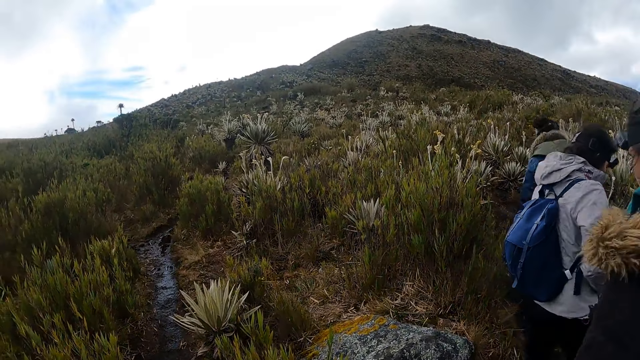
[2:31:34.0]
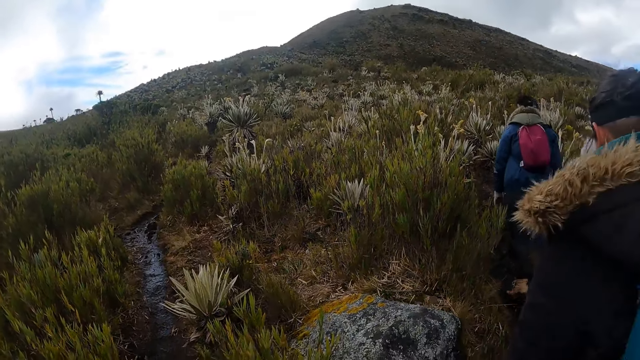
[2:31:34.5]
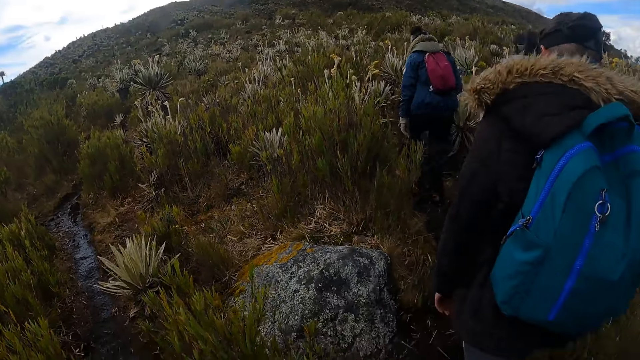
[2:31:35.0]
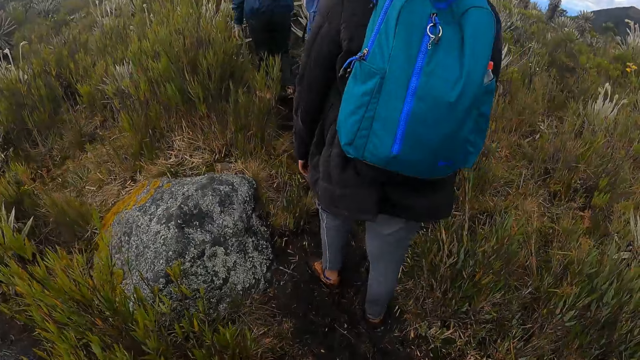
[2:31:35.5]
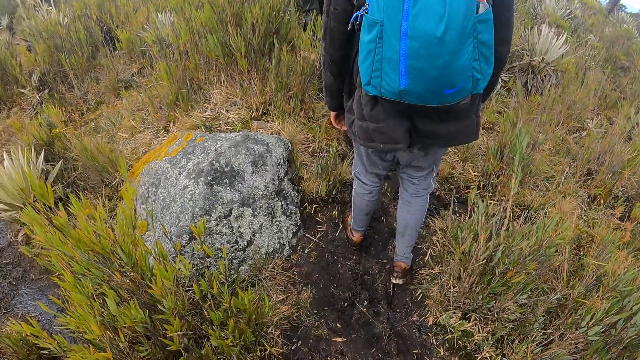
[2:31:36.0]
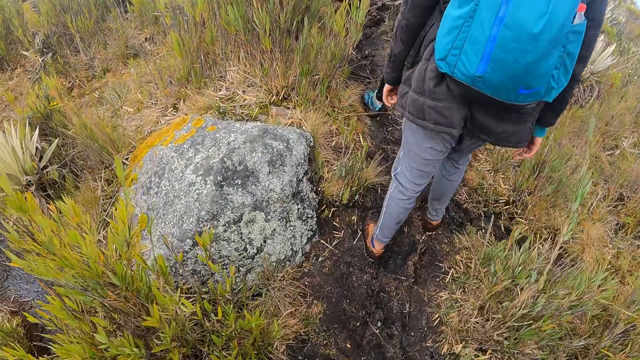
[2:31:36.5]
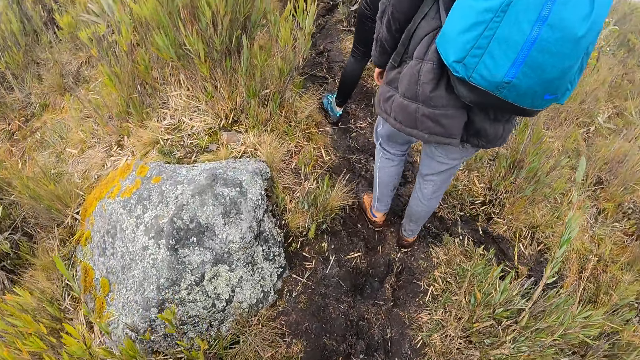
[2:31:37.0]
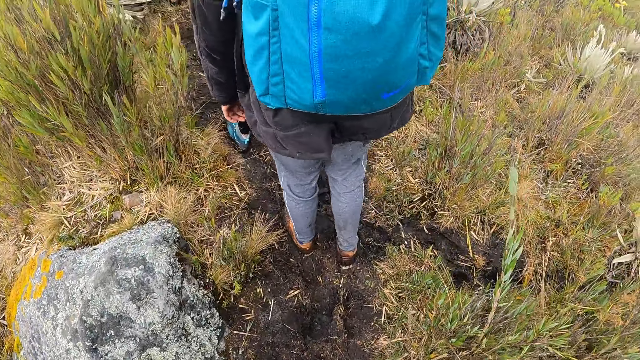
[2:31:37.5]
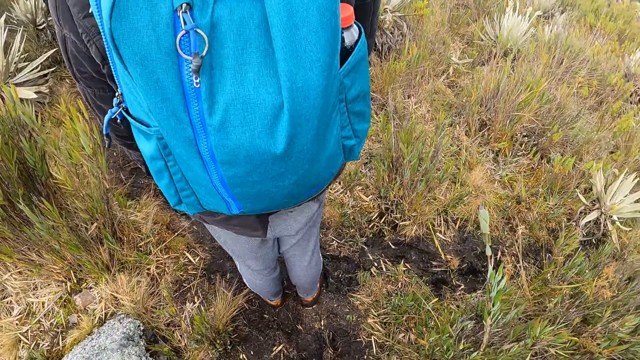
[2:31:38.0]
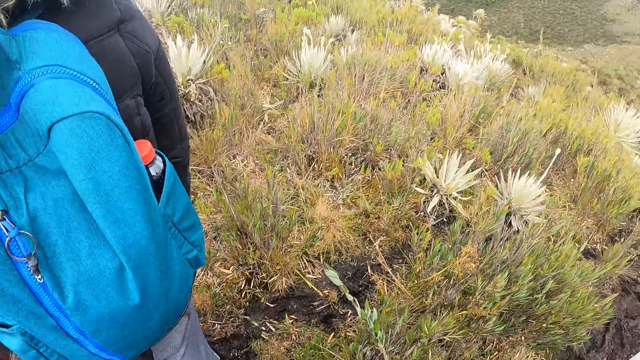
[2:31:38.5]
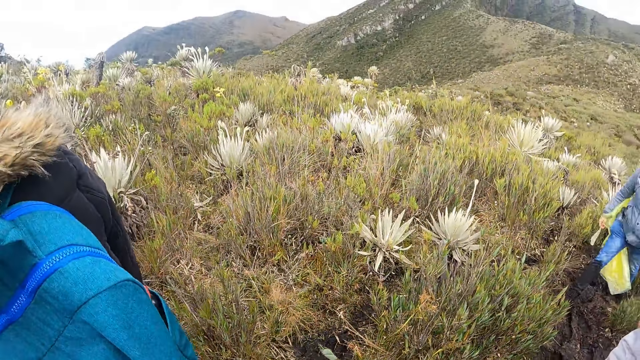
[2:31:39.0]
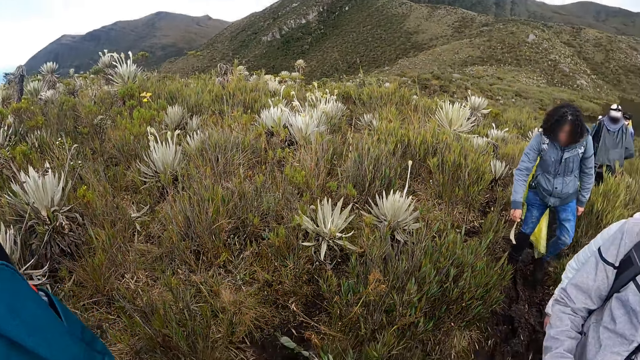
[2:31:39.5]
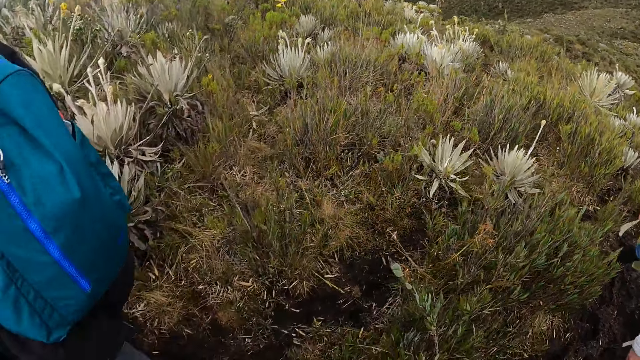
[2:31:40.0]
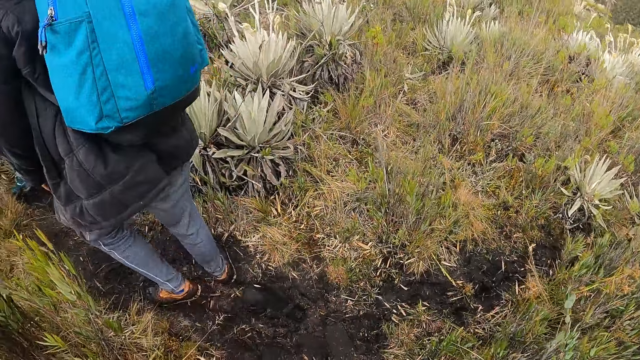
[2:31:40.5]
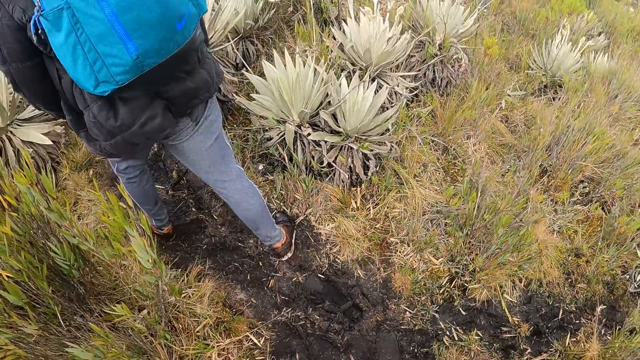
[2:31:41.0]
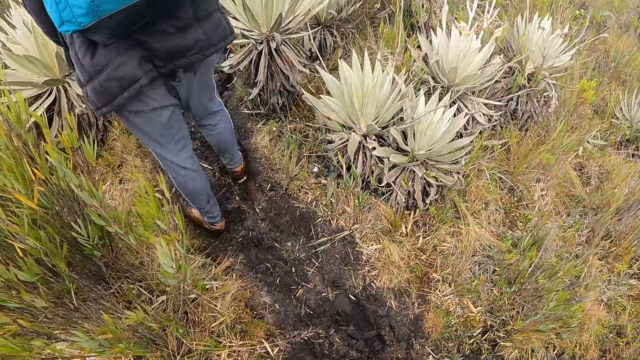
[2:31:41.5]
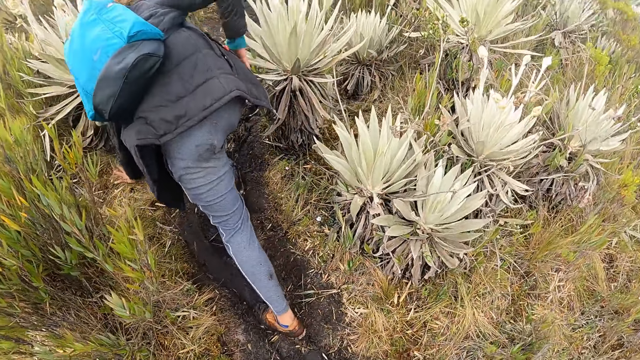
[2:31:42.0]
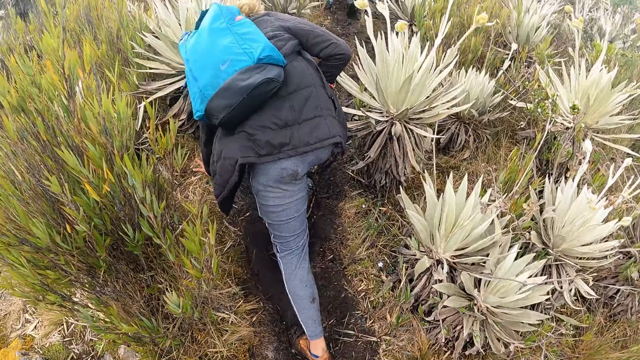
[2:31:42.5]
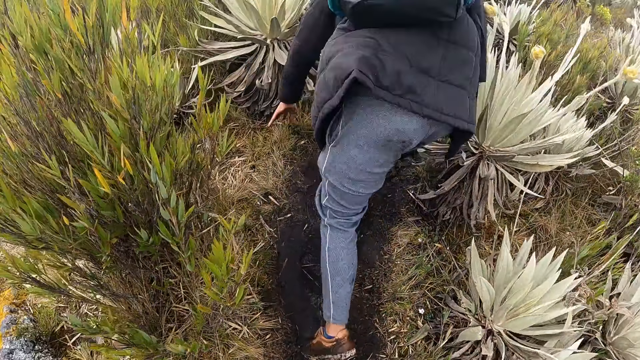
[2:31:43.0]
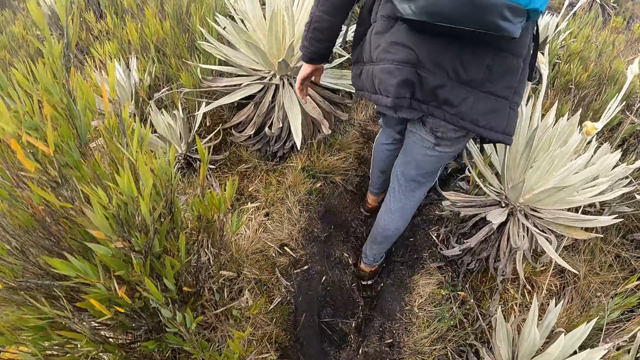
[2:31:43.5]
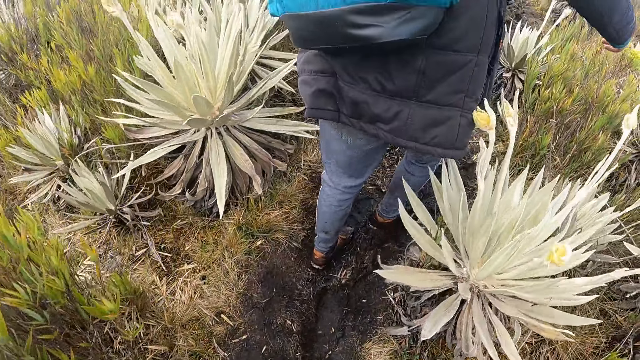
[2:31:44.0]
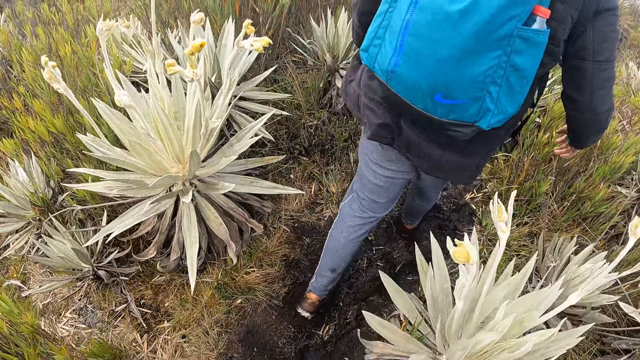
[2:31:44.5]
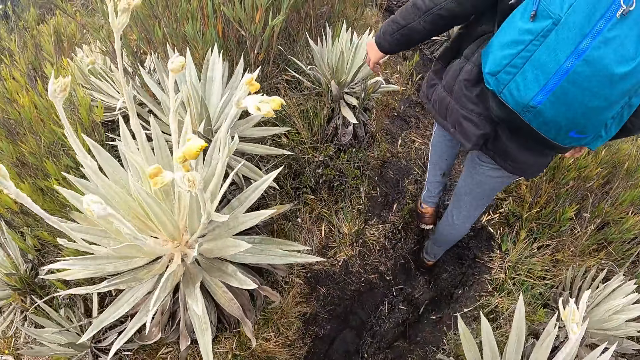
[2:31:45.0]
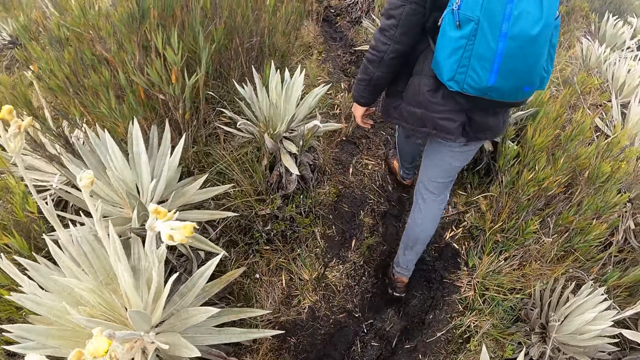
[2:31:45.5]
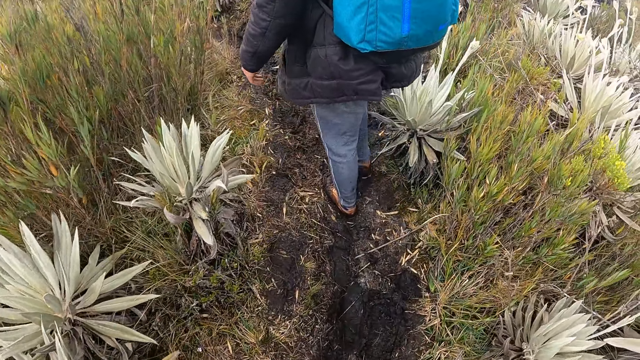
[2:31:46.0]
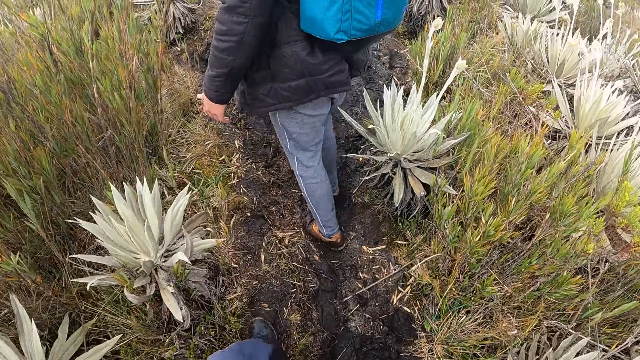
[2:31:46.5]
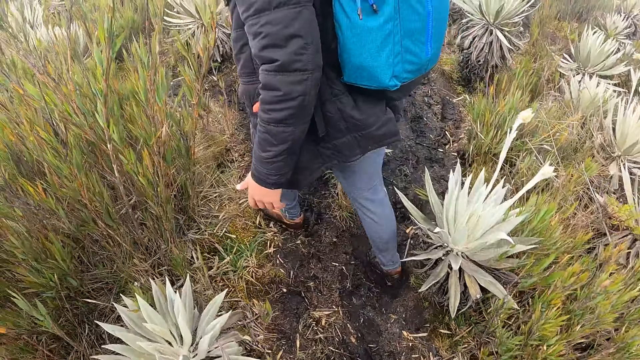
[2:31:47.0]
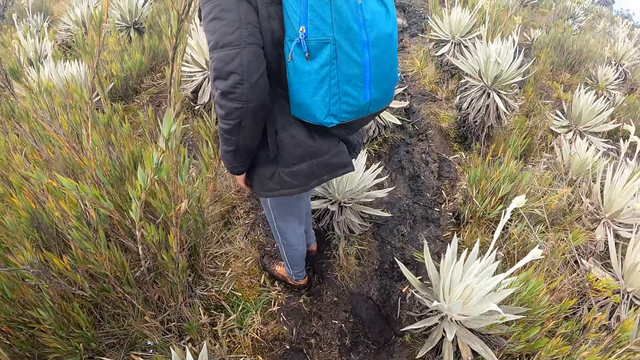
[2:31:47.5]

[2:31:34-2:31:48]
The camera wearer walks behind a man. They walk in a muddy surface. They look around. The man touches the ground with his left hand. The camera wearer walks in the muddy surface.

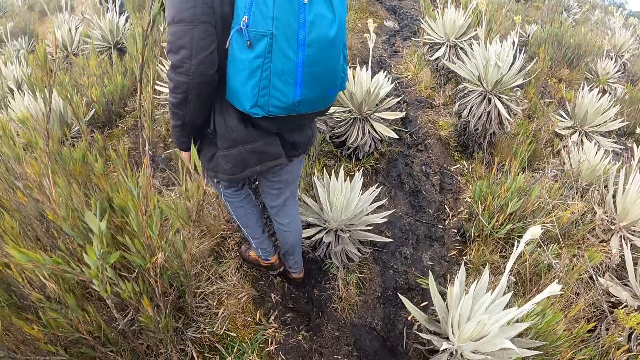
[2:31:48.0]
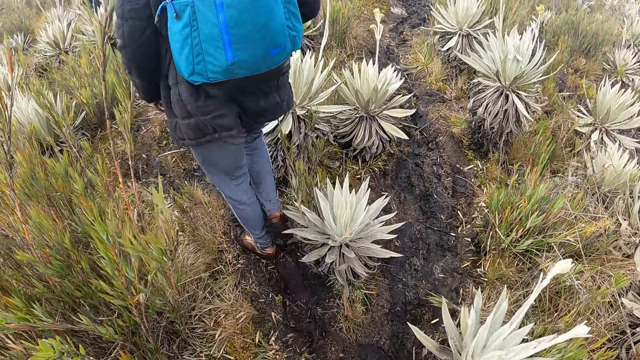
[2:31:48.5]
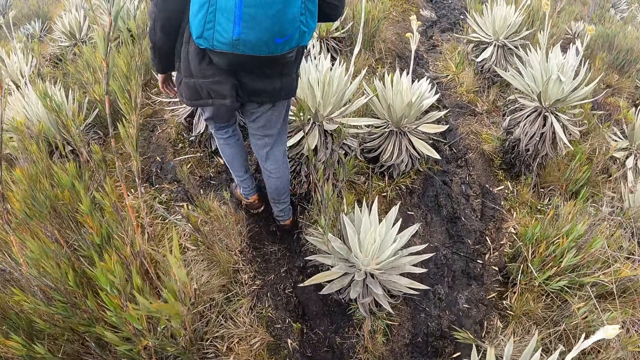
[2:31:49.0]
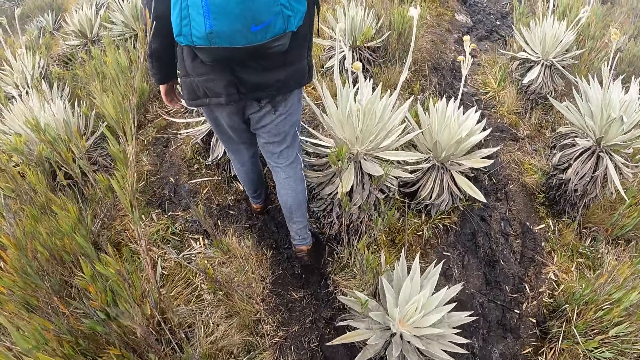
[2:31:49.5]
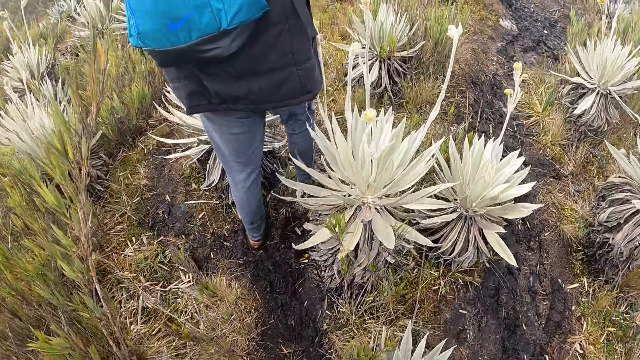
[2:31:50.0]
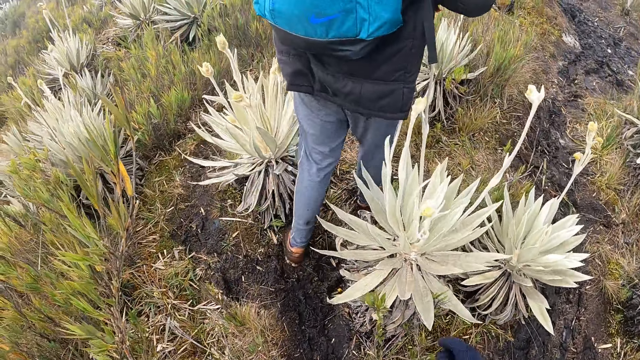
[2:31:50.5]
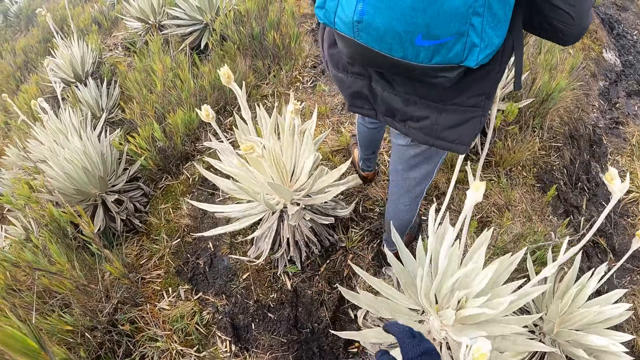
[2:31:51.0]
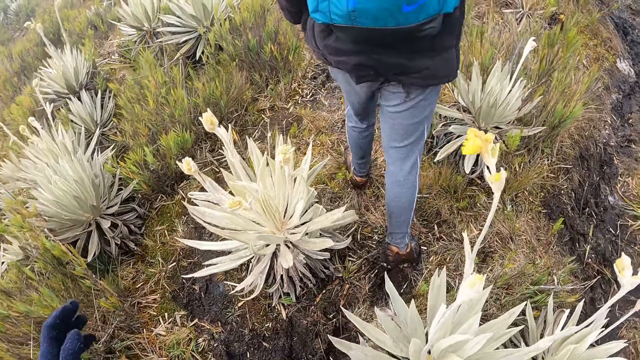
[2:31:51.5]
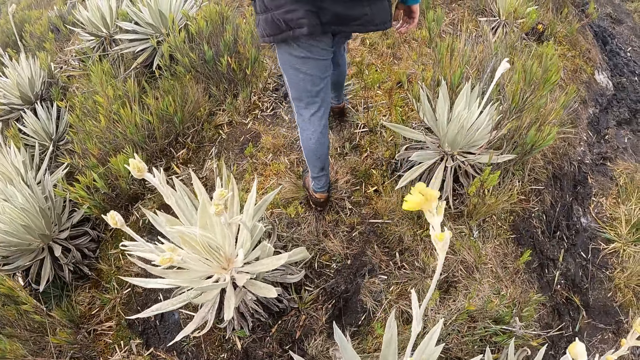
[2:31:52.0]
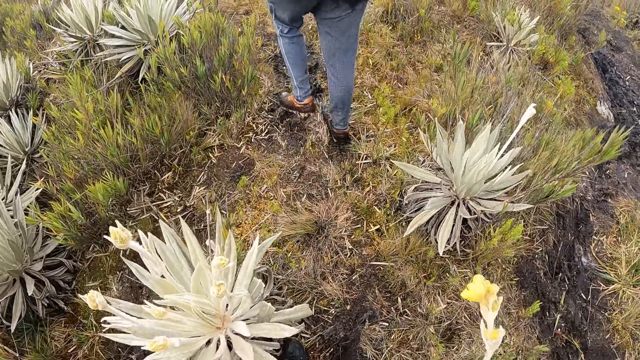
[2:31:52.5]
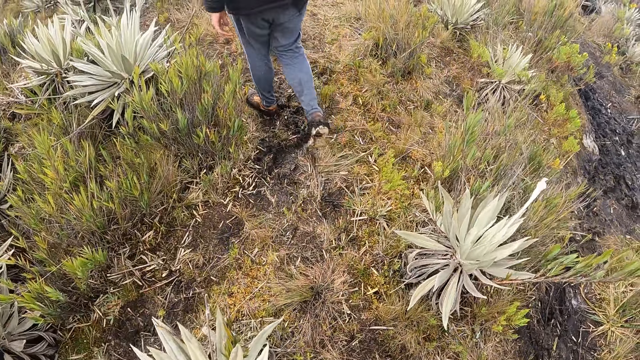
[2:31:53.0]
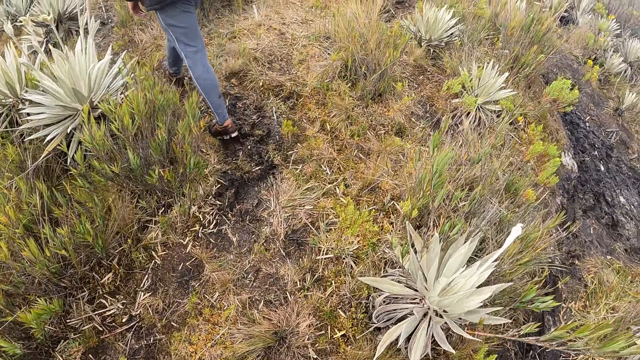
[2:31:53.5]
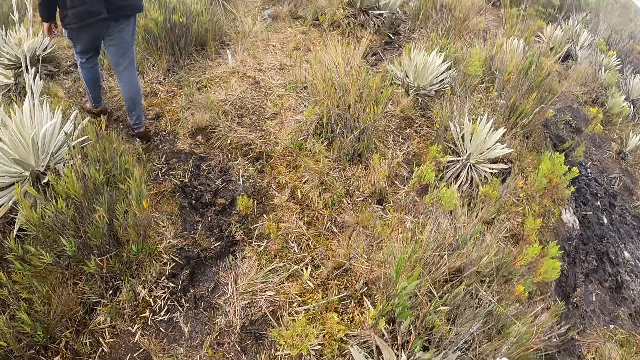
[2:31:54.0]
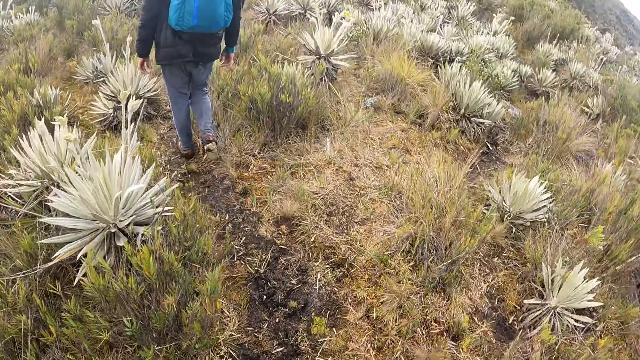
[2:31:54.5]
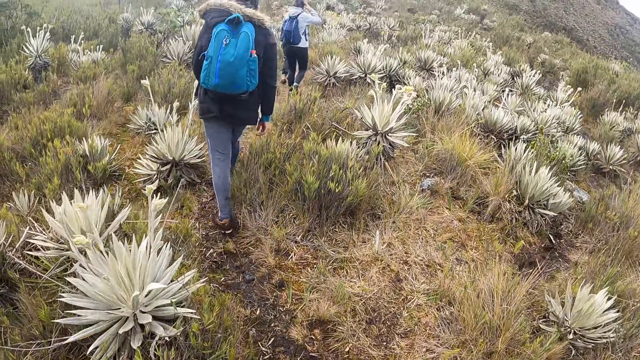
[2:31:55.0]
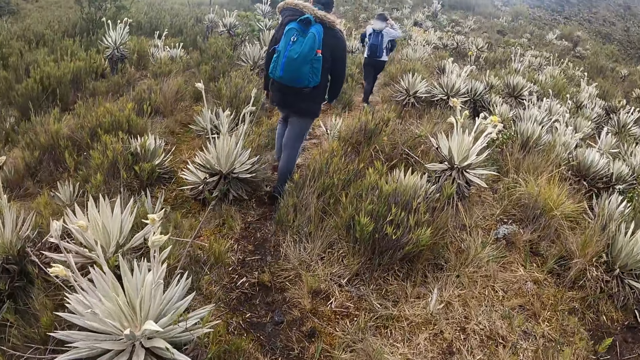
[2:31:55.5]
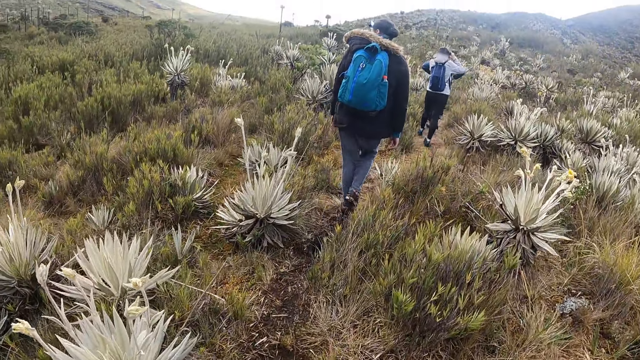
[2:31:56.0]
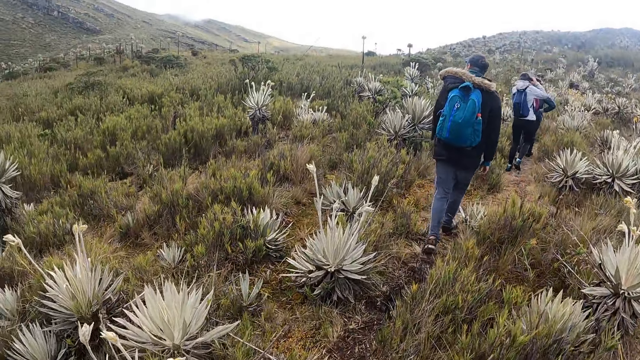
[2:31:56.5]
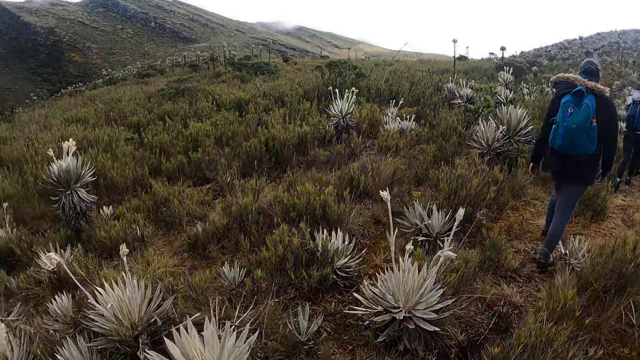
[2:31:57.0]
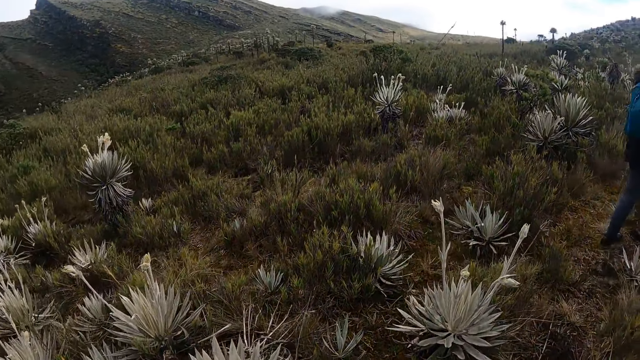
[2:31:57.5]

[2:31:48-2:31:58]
The camera wearer looks around the plantations.
